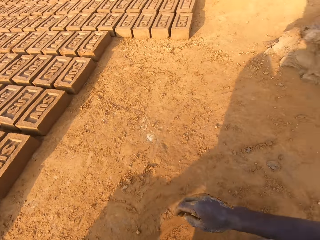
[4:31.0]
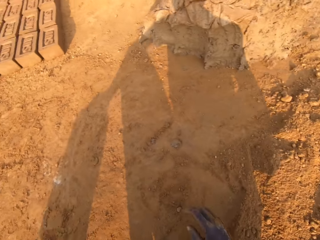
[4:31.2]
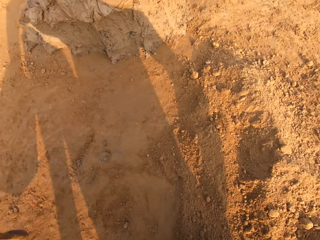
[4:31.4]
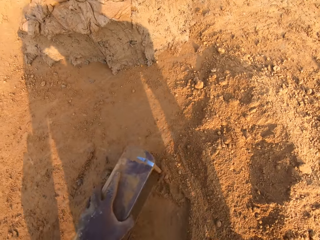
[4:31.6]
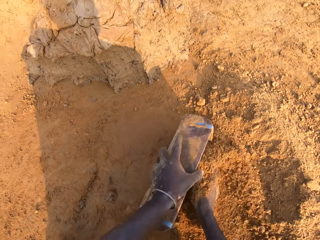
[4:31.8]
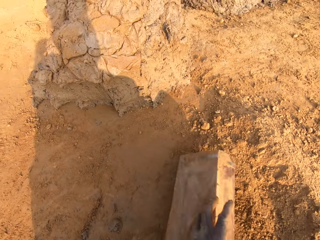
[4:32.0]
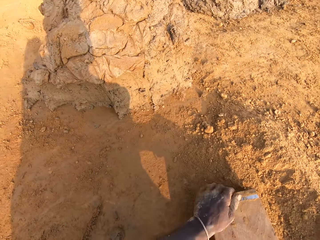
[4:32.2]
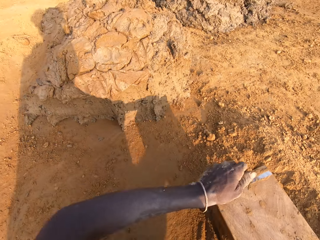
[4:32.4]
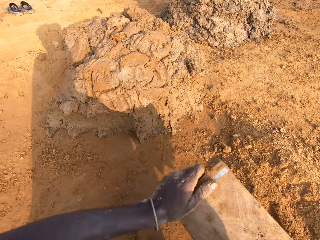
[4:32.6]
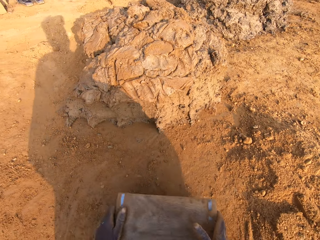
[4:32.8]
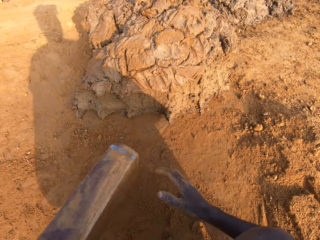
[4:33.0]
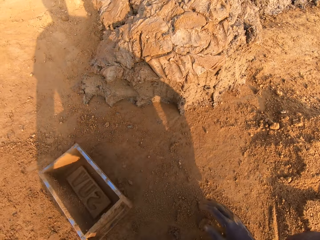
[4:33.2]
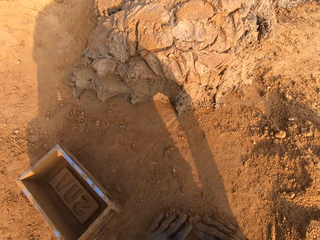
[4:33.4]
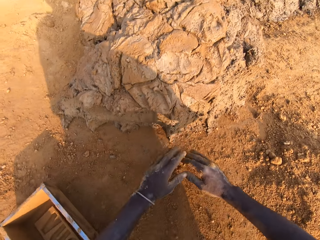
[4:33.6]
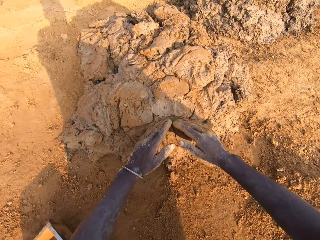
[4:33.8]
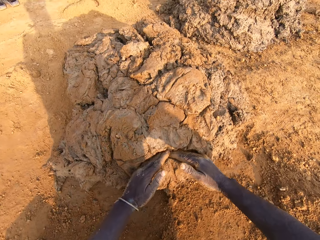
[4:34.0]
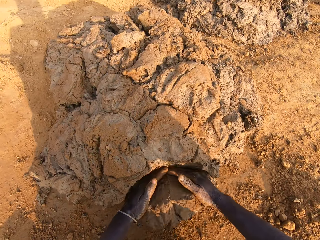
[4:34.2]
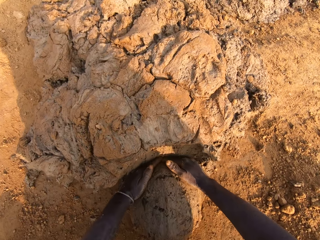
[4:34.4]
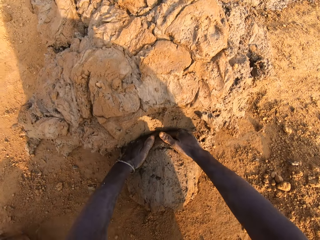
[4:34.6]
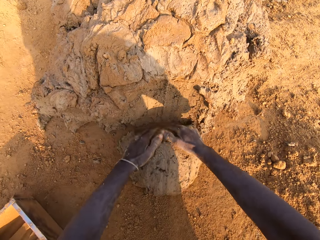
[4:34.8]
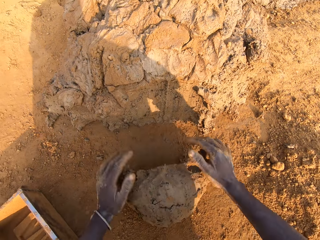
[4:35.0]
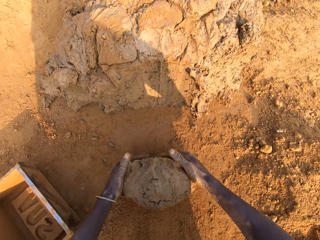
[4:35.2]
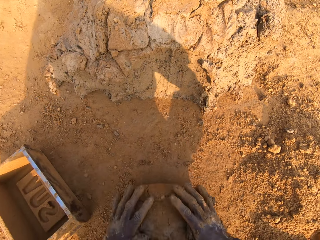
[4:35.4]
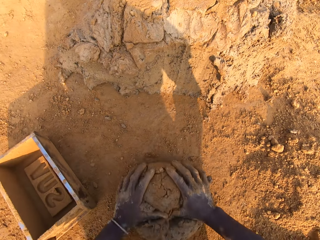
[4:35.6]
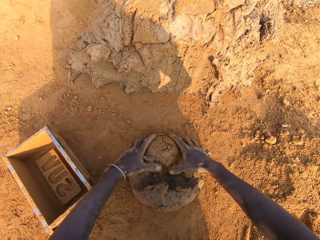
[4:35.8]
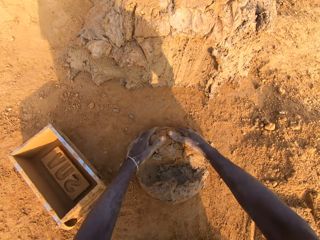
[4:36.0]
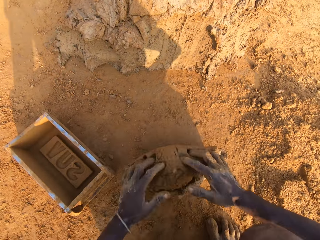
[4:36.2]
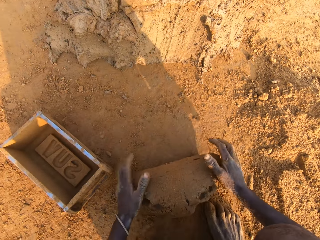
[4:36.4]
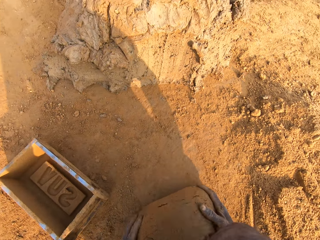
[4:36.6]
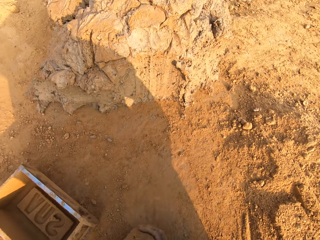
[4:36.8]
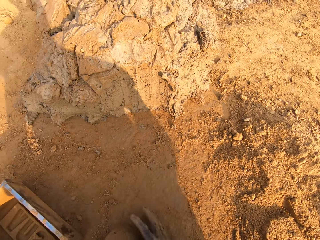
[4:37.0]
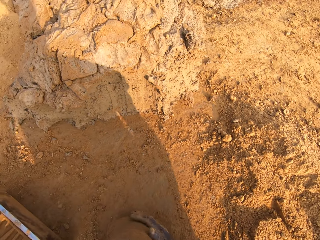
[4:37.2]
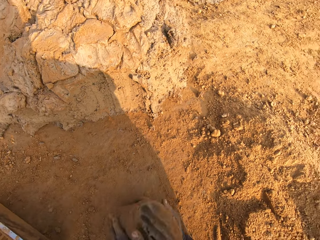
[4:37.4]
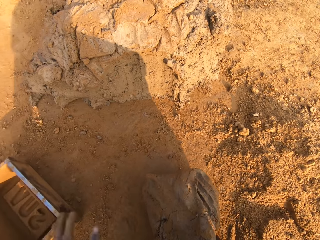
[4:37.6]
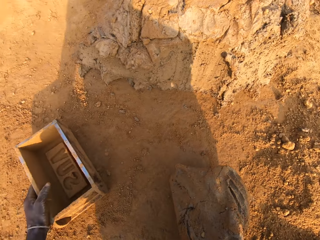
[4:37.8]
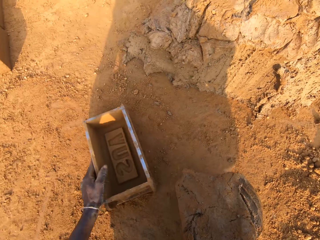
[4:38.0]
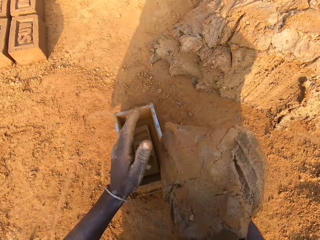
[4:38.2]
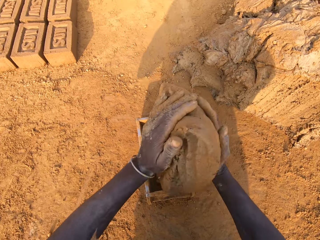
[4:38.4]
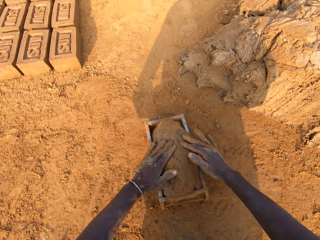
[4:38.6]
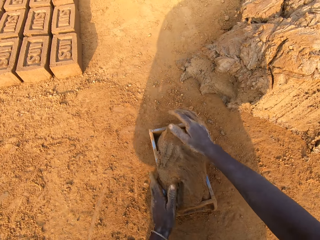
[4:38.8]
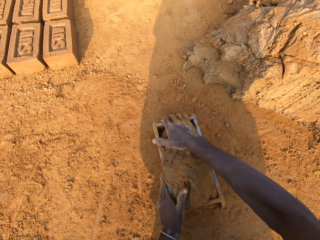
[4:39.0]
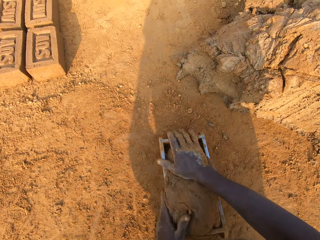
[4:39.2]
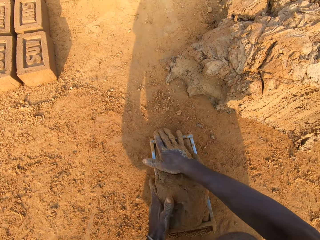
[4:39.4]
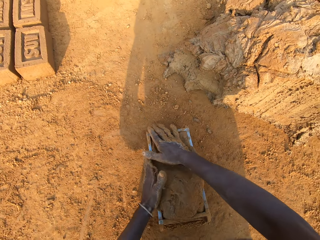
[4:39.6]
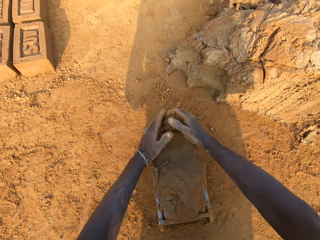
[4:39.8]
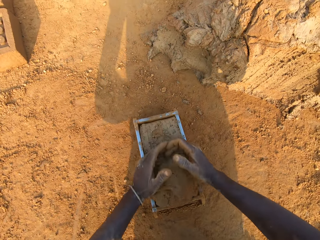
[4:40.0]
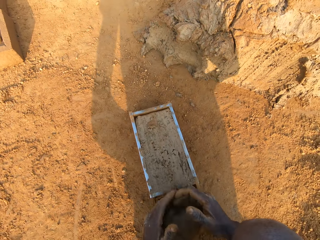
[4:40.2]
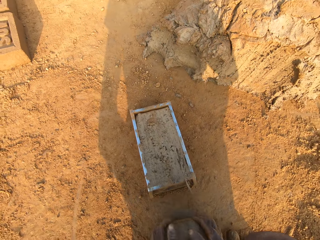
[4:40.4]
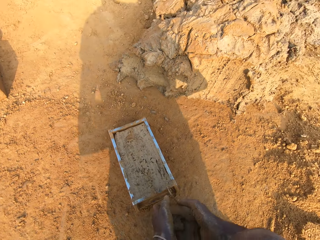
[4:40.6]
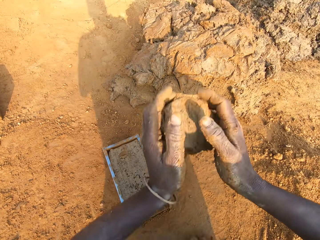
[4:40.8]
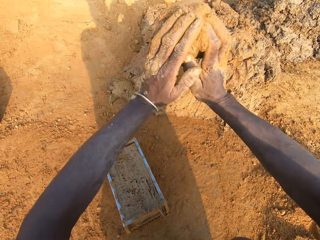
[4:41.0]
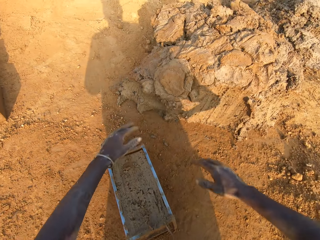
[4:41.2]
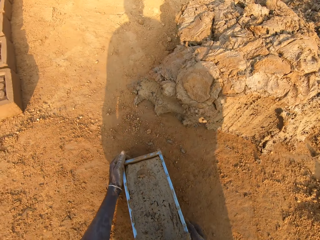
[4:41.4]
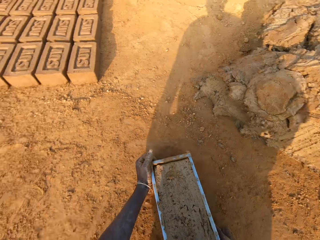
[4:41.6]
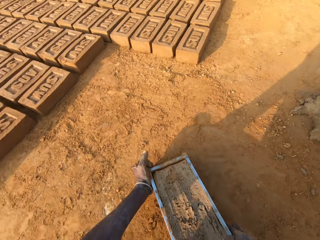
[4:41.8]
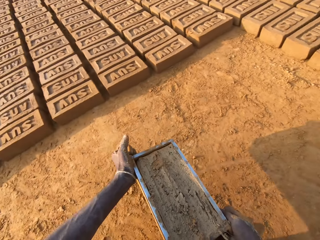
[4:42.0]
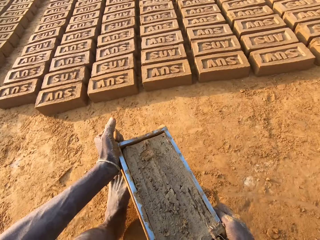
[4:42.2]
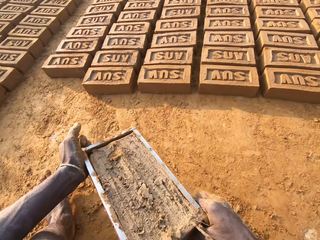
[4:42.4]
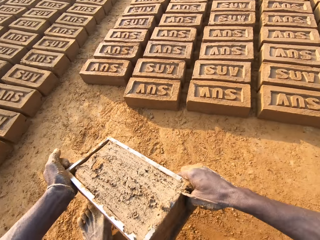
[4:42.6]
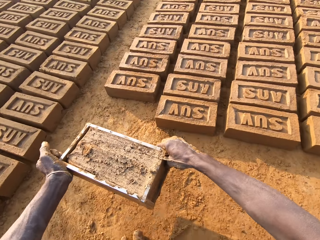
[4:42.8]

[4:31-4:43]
The camera wearer moves the brick mold with his left hand. He puts sand into the brick mold with his right hand. He cuts out a portion of clay mix with both hands. He molds the portion of clay mix with both hands. He adjusts the brick mold with his left hand. He puts the clay mix in the brick mold. He cuts out excess clay mix from the brick mold with both hands. He throws the portion of clay mix on the floor with his right hand.

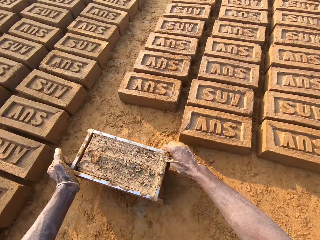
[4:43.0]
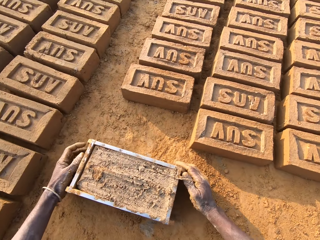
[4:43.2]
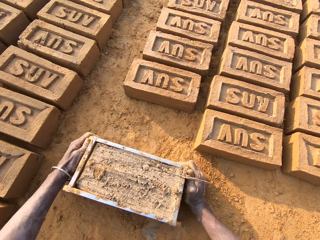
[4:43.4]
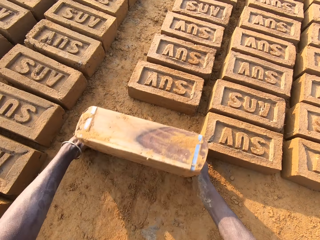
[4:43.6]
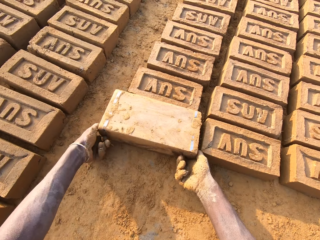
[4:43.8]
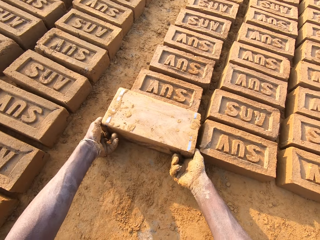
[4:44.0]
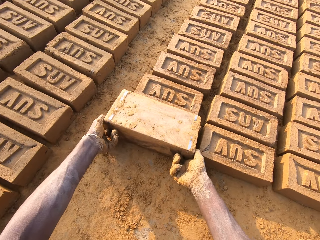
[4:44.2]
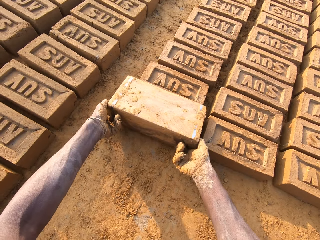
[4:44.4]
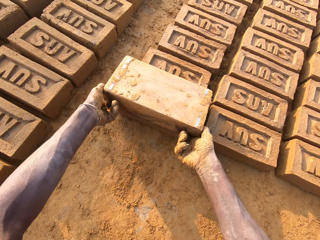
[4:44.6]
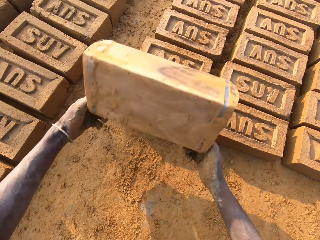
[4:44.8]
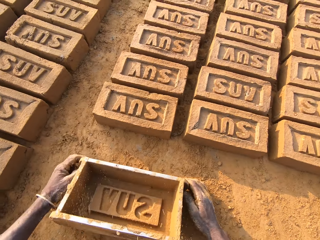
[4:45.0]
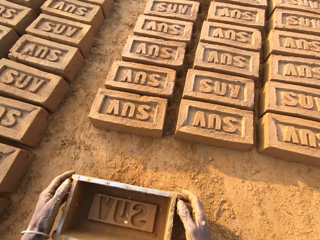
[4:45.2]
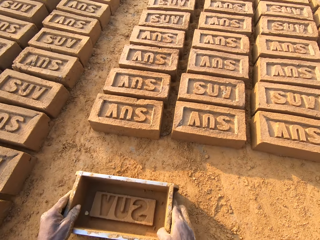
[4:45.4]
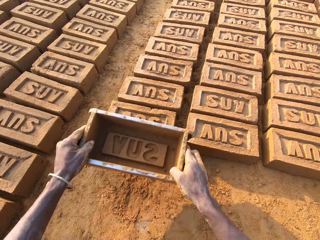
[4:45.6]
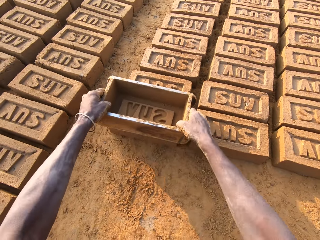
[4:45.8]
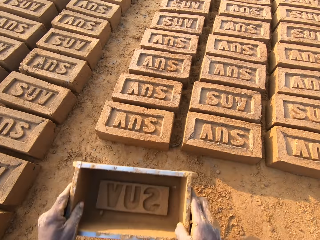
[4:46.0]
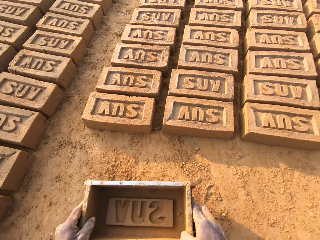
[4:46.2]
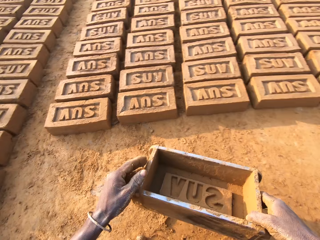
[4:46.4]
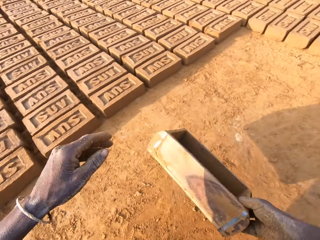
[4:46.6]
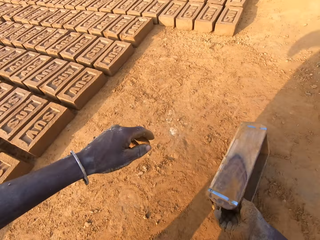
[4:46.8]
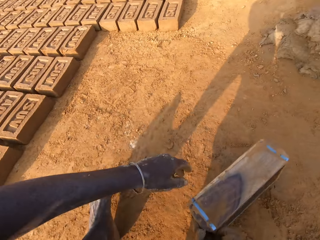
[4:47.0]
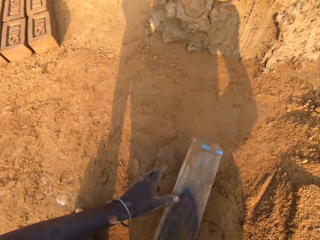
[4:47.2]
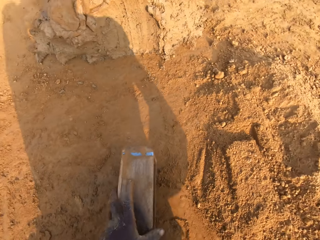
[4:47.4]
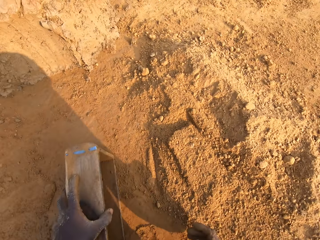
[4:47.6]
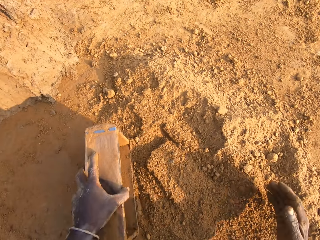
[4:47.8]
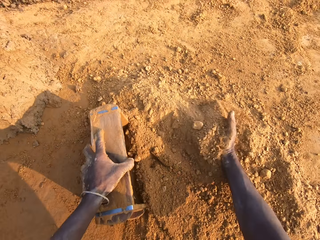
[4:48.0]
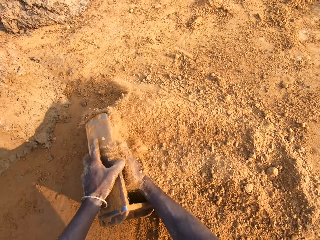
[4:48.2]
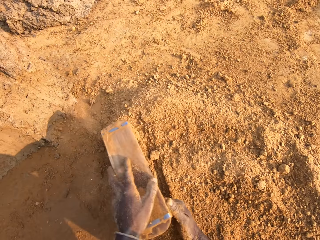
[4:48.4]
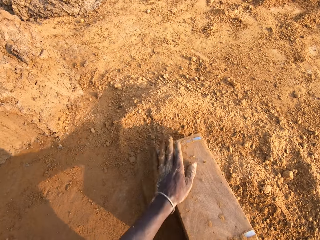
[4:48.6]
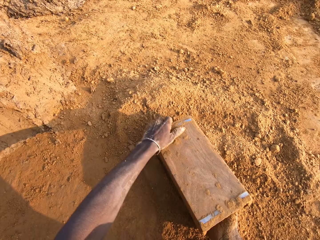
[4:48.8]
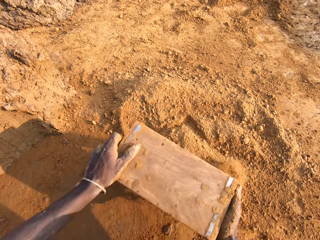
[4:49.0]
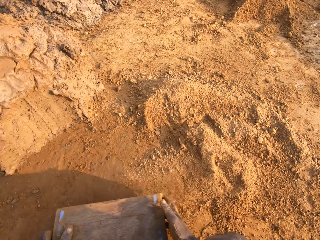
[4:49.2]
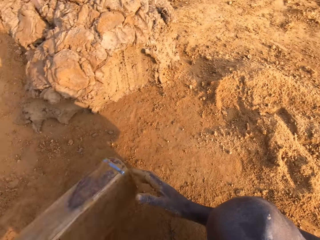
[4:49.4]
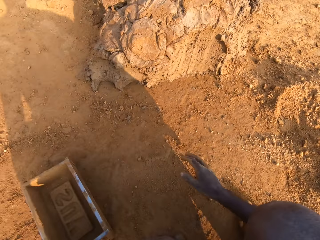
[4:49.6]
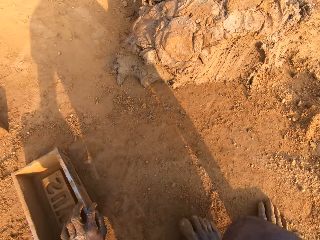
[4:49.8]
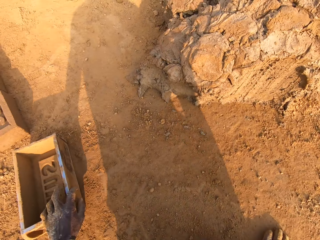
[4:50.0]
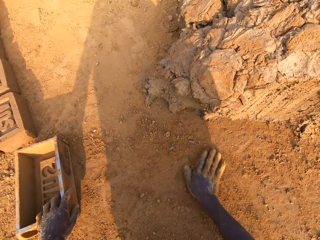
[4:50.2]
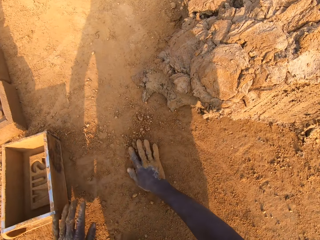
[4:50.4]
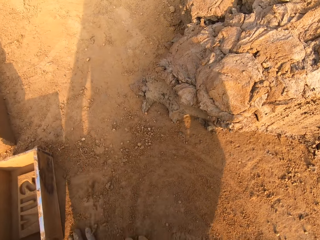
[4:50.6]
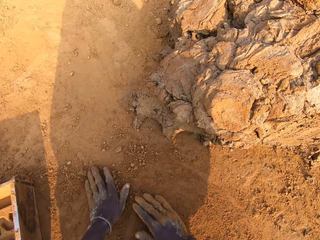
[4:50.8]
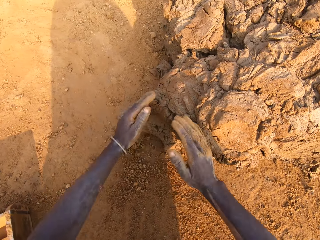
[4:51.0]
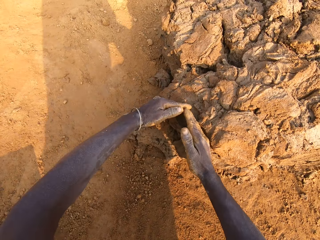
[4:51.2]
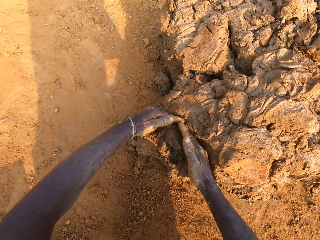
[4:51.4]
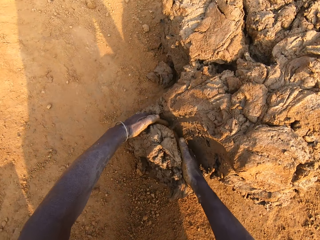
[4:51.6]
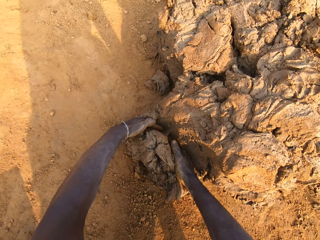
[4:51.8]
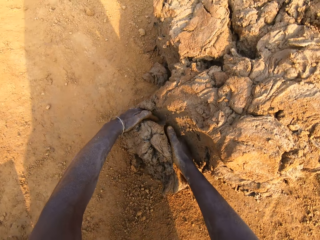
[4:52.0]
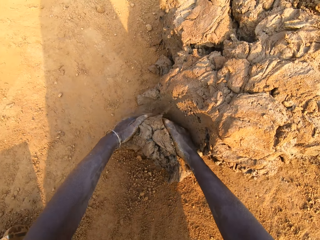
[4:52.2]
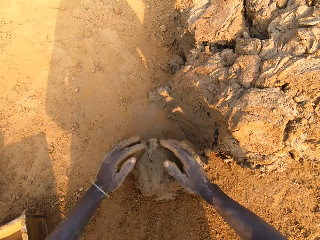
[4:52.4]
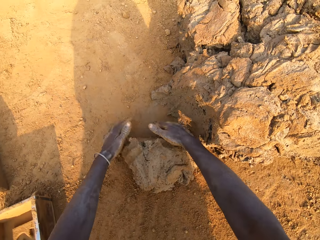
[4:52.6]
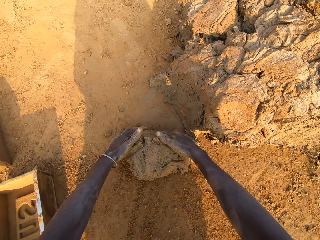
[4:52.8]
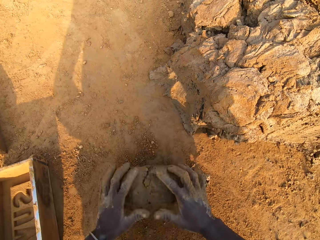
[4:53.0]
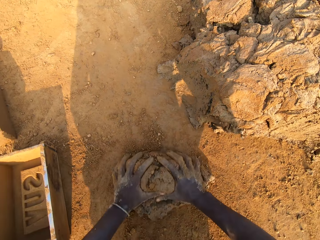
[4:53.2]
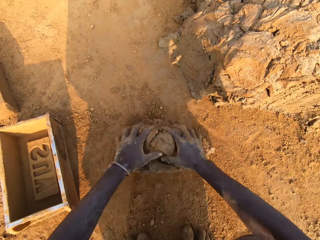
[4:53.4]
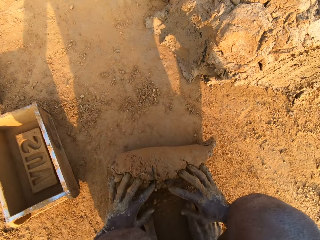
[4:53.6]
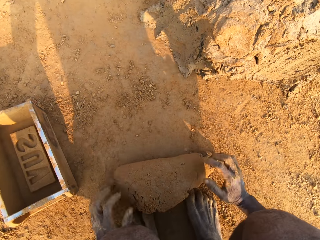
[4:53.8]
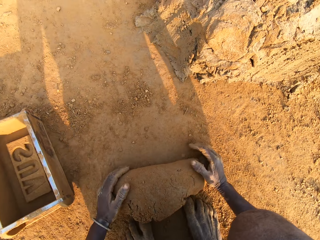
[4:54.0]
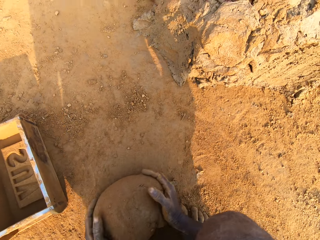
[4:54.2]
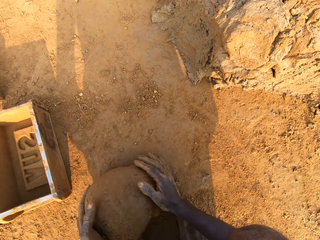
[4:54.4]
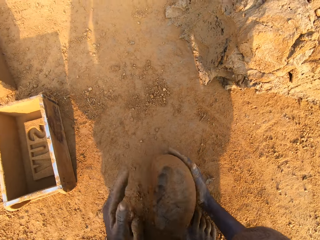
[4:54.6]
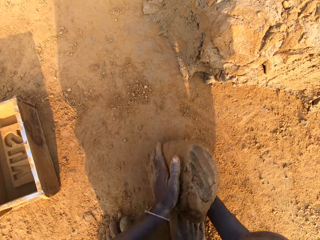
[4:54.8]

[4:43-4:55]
The camera wearer pours clay mix from the brick mold or box on the ground. He presses the clay mix with the brick mold. He moves the brick mold with his hands. He puts sand into the brick mold with his right hand. He drops the box. He cuts out a portion of clay mix with both hands. He molds the portion of clay mix with both hands.
